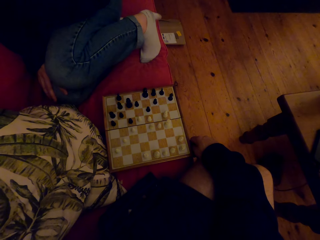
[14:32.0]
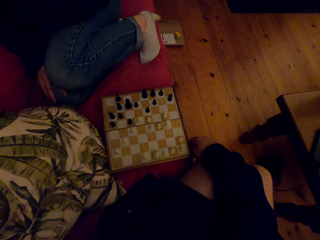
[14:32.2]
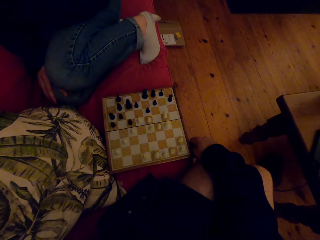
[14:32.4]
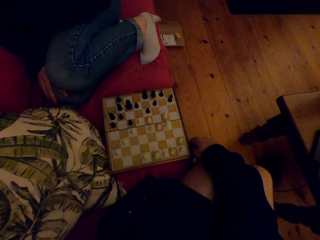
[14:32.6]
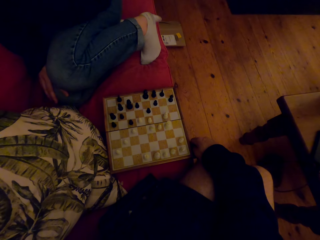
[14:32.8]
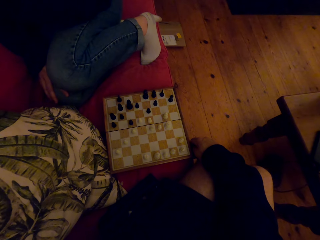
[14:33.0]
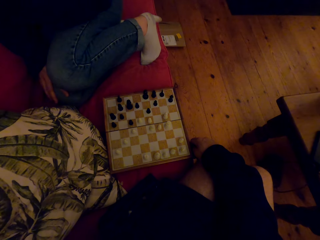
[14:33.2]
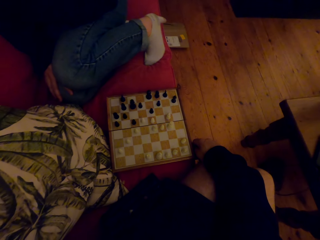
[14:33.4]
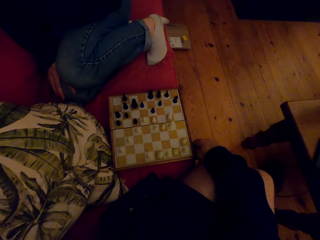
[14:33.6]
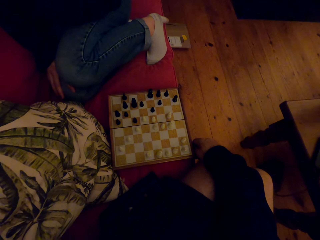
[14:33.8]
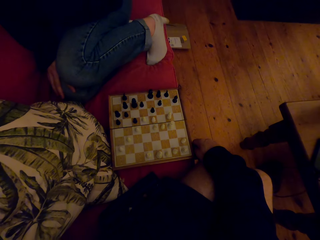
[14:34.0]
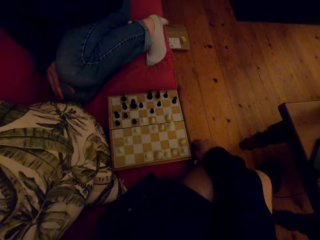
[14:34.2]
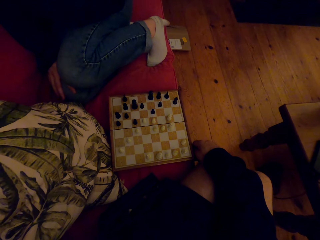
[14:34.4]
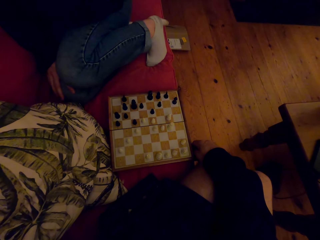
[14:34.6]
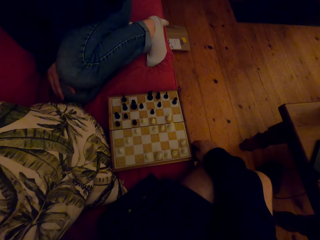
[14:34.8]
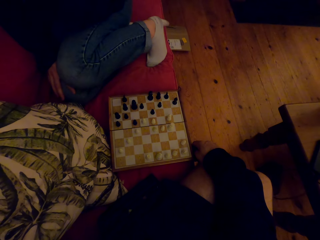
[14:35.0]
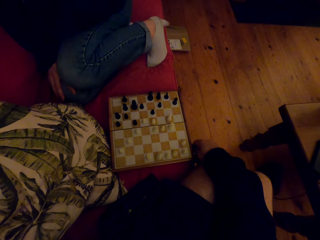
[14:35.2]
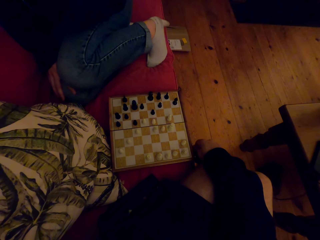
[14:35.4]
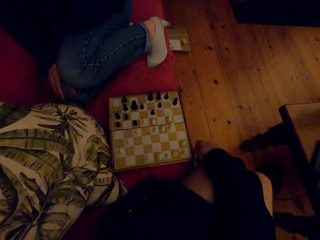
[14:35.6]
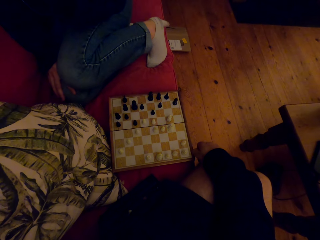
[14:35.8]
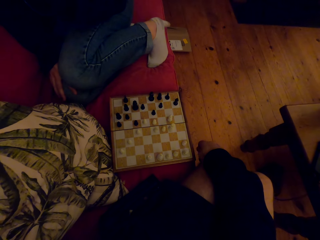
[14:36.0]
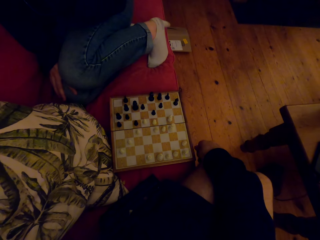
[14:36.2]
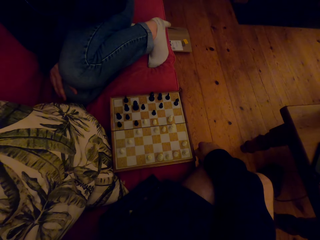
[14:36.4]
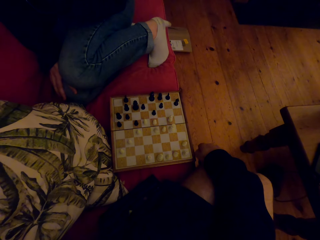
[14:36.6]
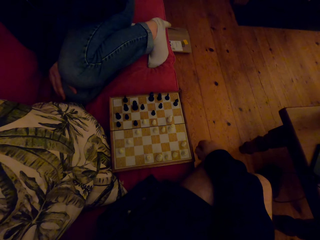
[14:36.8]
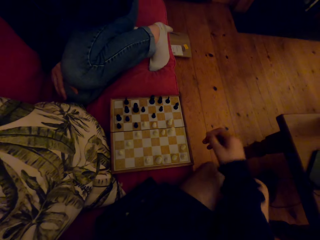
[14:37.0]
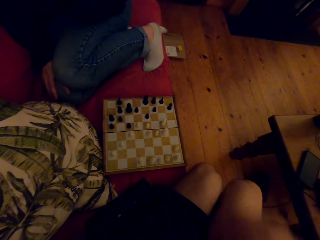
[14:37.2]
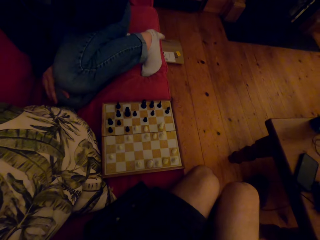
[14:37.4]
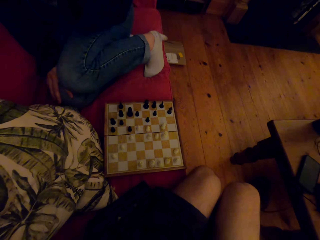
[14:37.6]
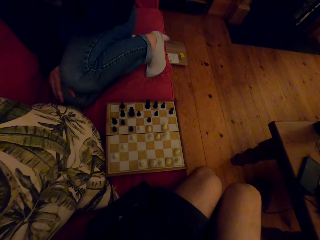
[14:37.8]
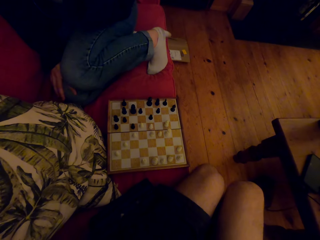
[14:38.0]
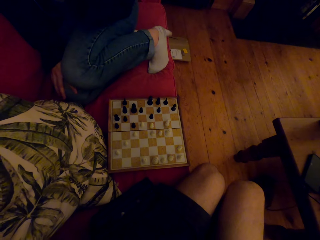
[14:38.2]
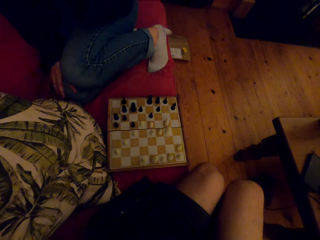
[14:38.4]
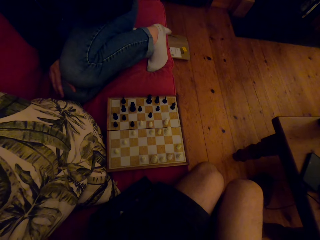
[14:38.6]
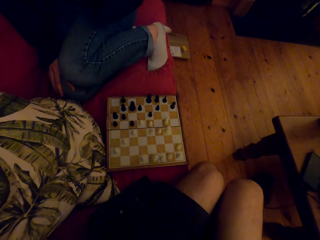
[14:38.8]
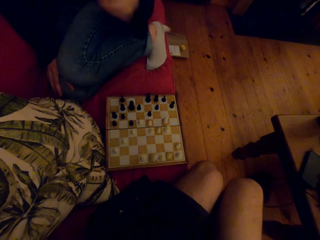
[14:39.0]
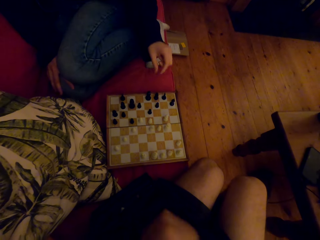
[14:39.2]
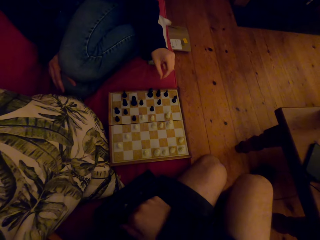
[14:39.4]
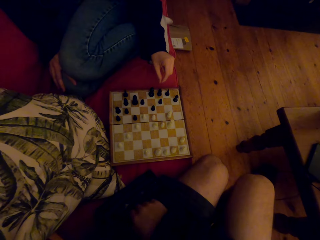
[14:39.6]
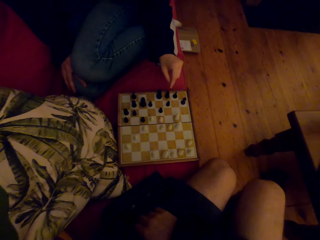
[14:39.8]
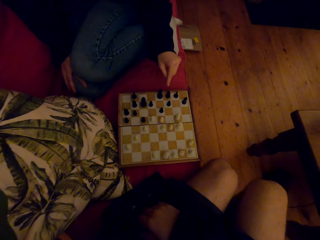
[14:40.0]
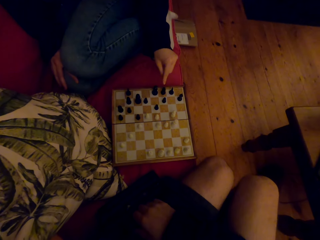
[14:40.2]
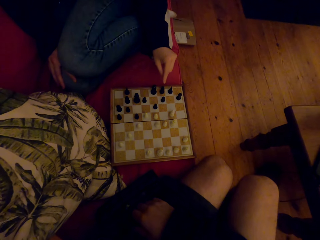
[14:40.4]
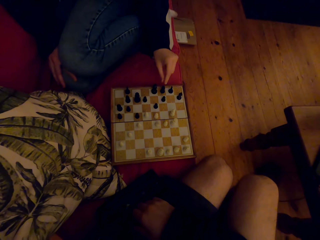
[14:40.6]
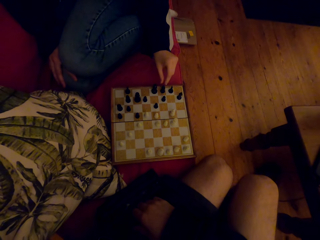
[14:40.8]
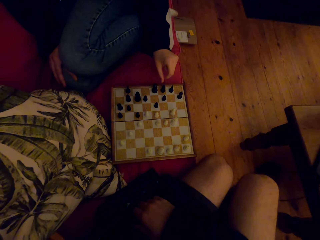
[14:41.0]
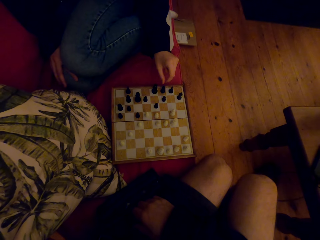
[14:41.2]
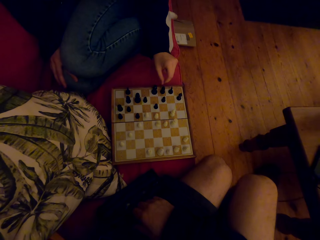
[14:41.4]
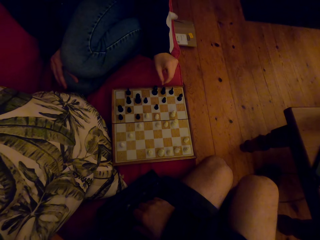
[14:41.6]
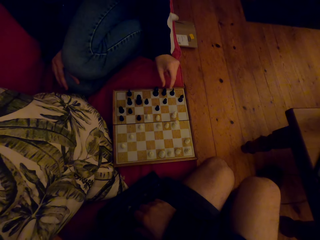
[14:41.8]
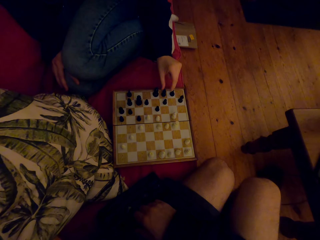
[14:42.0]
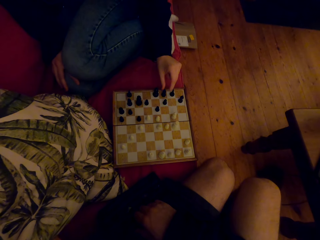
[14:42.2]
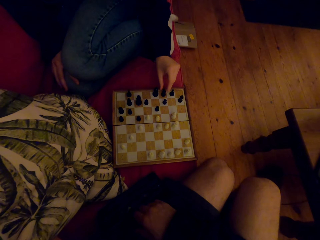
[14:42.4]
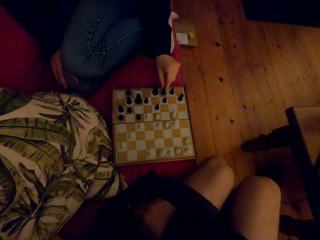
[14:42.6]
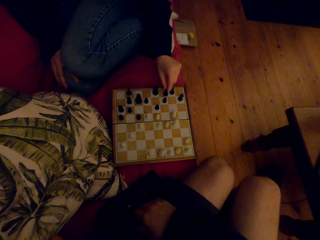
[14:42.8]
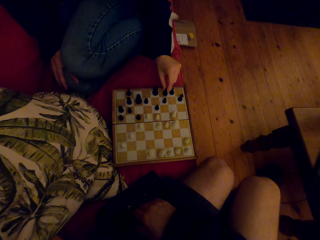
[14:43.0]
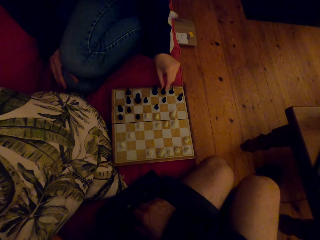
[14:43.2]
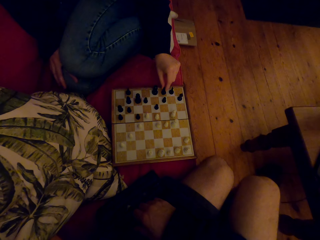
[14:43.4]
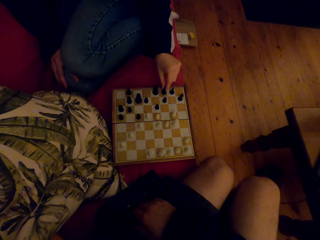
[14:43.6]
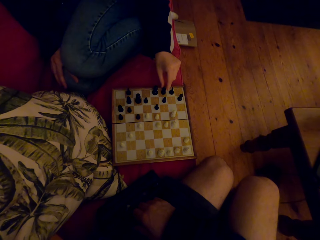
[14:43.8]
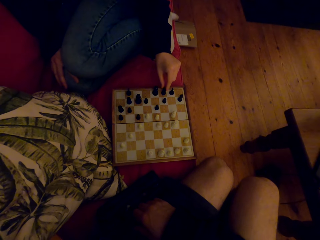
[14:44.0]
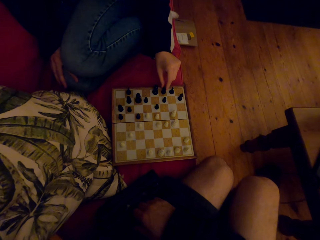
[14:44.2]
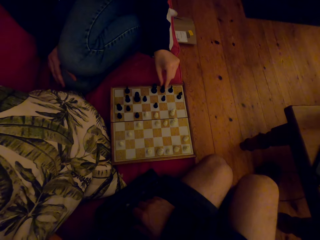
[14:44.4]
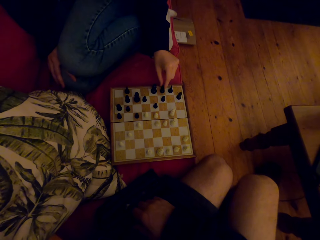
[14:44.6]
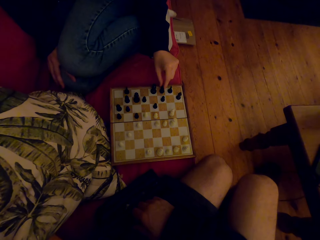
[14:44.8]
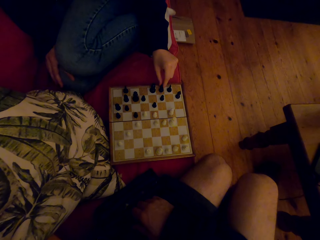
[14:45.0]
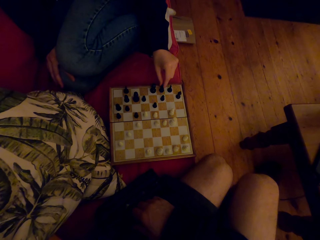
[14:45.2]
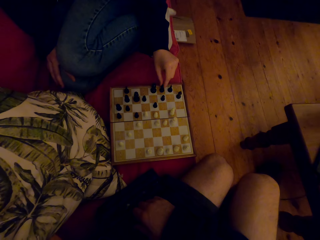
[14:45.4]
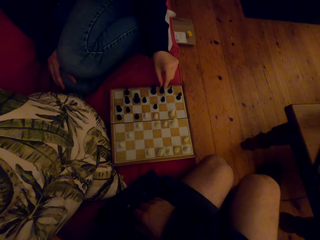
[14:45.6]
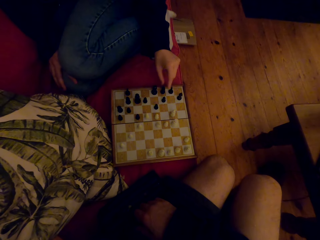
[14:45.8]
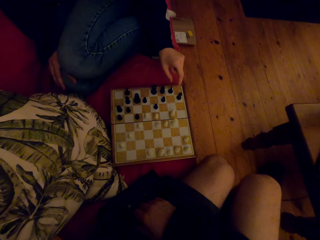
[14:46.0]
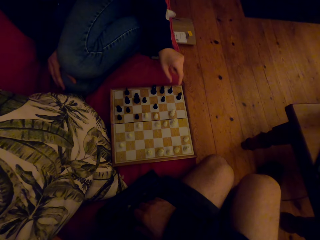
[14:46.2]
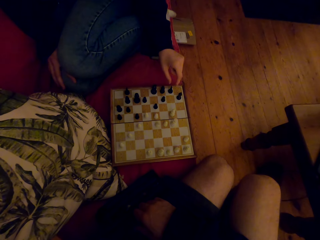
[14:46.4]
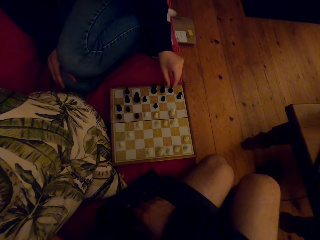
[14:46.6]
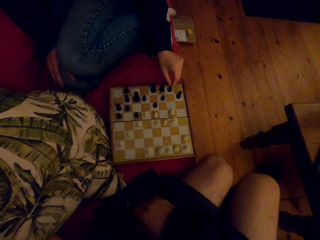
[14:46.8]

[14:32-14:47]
The camera wearer scratches the knee. They raise the hand. A person plays the chess game.

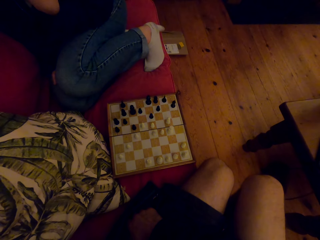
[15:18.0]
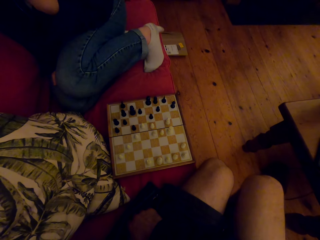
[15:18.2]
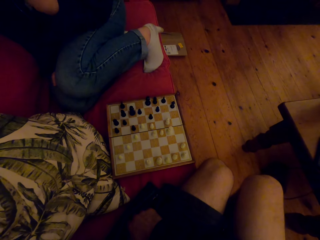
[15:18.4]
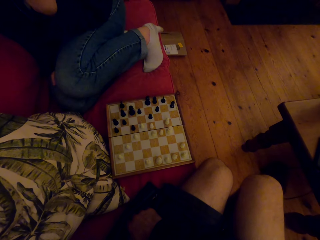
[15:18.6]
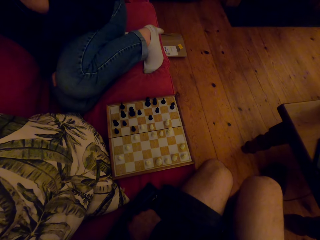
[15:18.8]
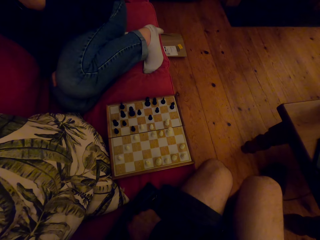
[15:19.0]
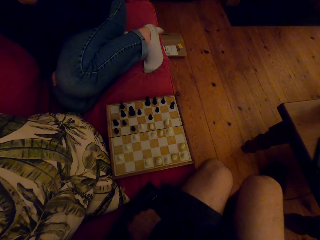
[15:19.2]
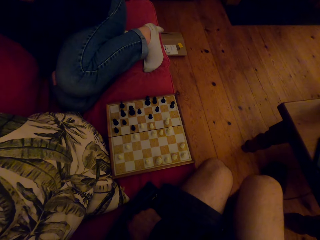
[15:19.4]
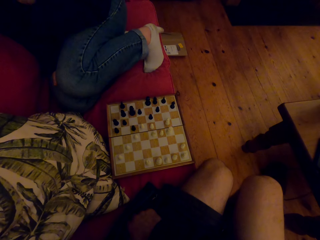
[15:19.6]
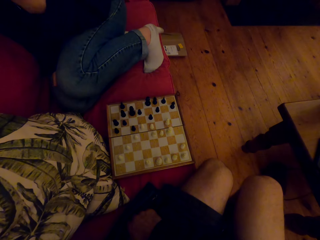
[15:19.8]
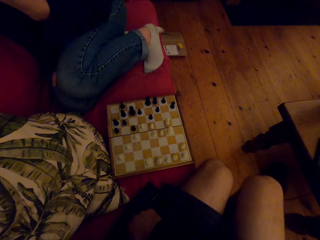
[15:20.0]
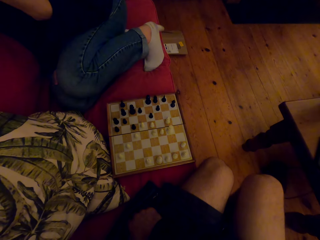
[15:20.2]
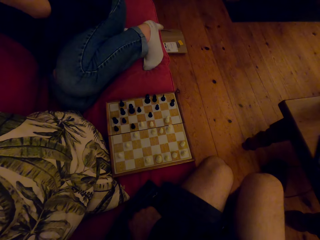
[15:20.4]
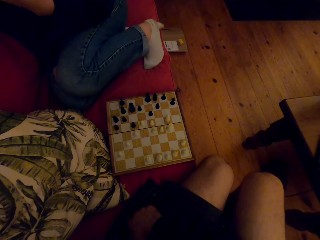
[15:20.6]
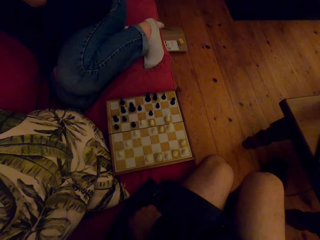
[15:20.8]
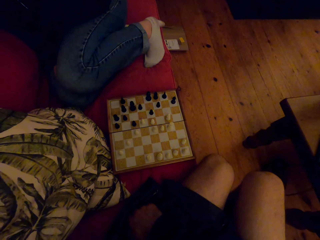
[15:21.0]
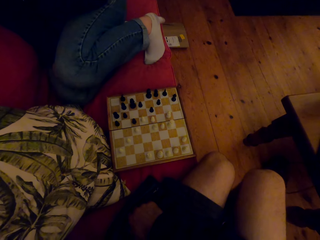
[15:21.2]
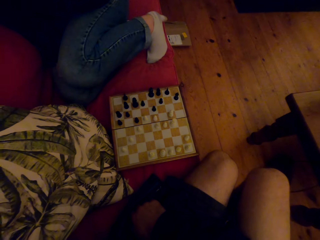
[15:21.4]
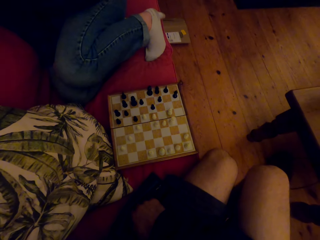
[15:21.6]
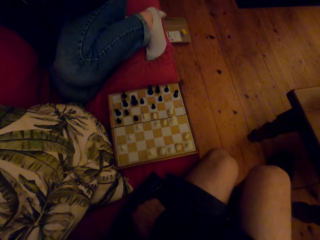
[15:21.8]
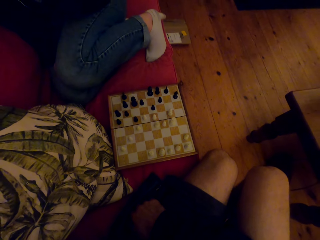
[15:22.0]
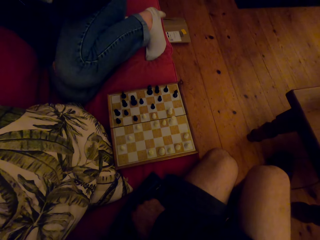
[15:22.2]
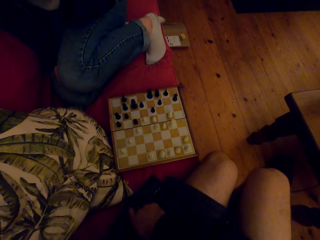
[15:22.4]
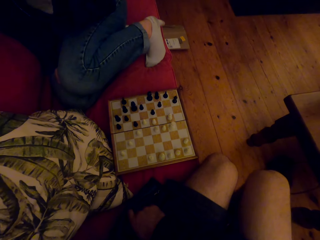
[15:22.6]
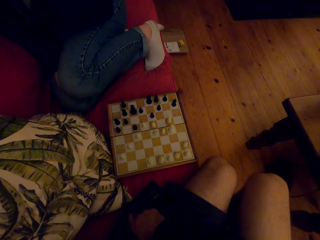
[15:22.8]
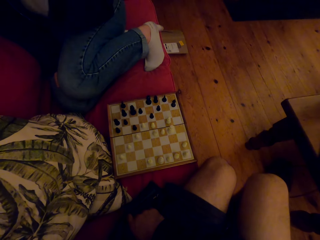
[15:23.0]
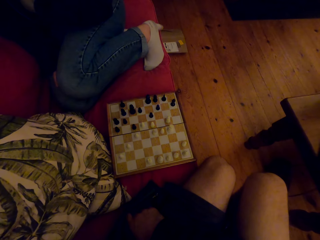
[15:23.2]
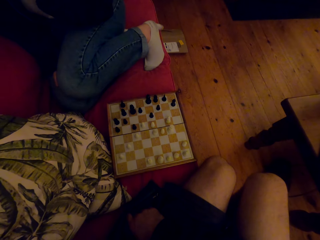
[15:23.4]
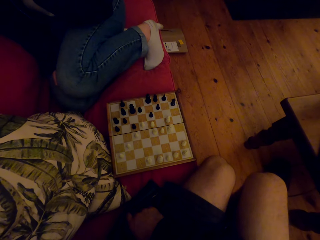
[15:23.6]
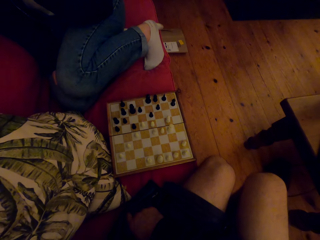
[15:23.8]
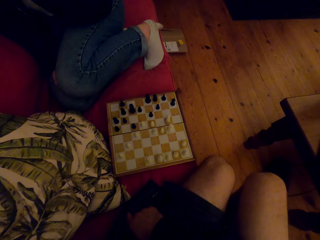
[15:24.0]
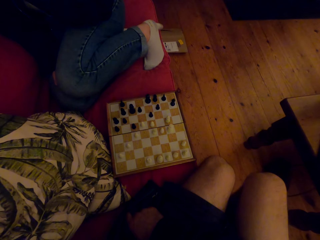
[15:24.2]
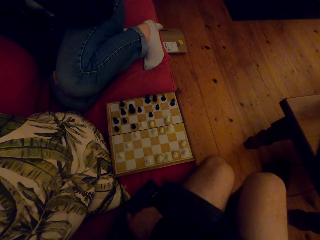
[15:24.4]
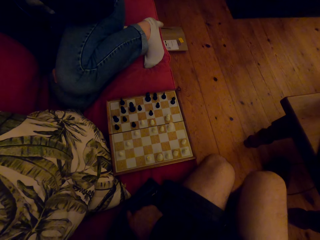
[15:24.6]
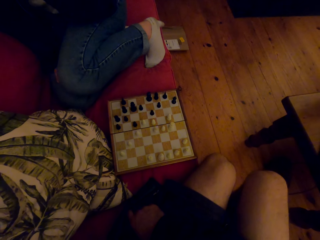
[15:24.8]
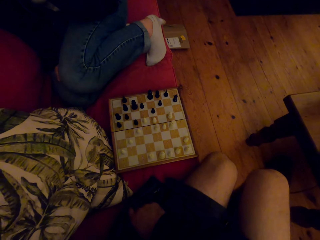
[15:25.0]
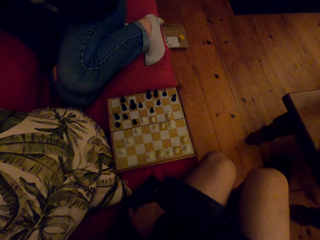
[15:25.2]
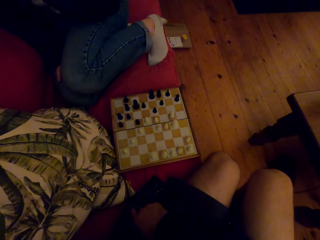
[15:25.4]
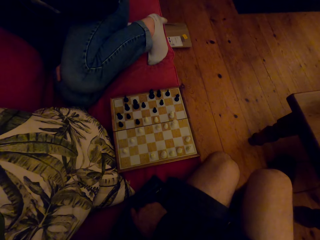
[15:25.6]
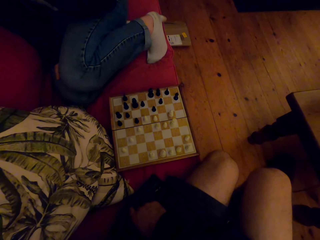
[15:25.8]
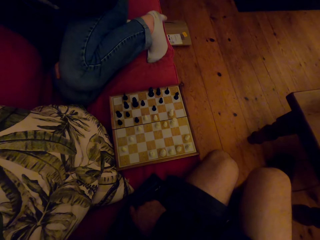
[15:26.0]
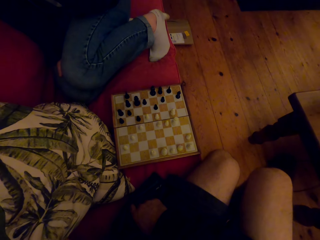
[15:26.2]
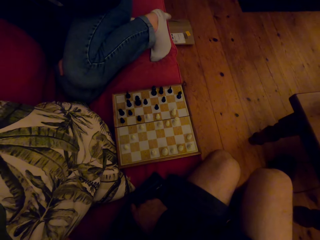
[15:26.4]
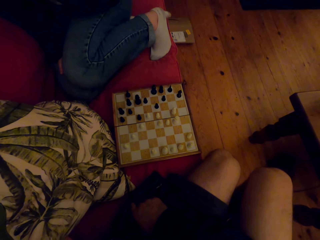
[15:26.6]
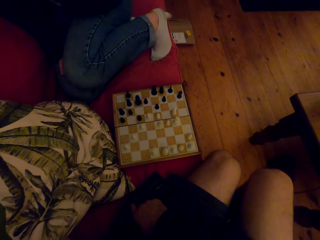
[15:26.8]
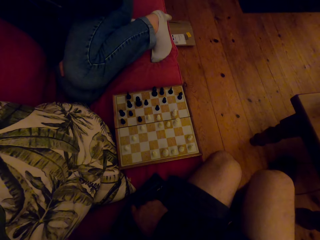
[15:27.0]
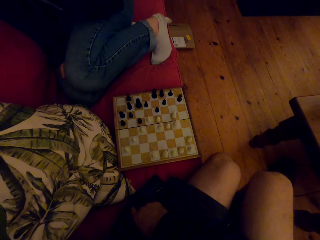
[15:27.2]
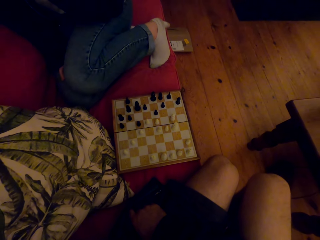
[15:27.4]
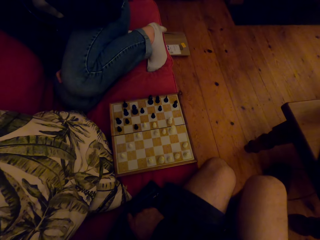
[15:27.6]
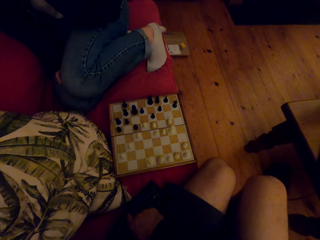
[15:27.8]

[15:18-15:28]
A person laughs.
